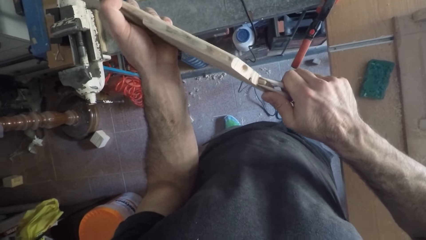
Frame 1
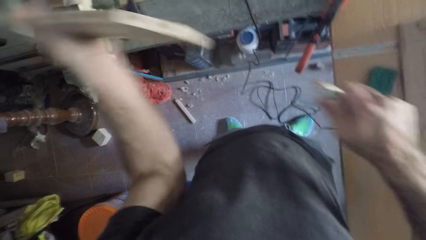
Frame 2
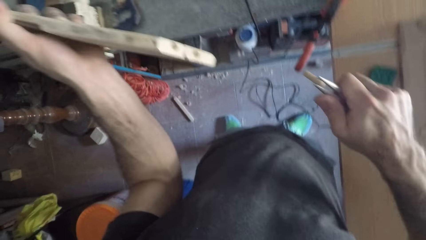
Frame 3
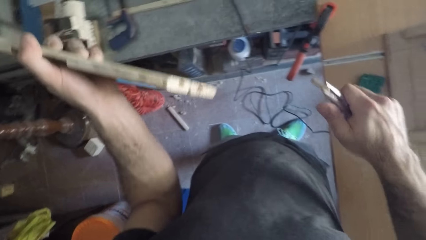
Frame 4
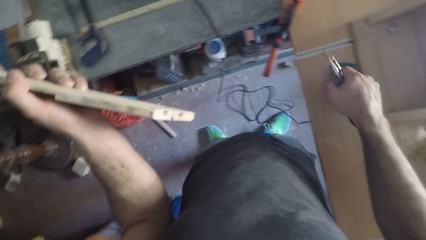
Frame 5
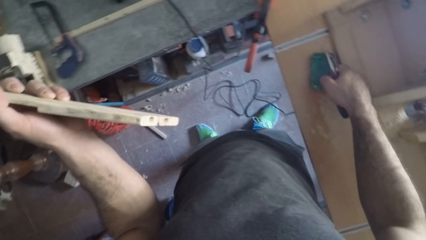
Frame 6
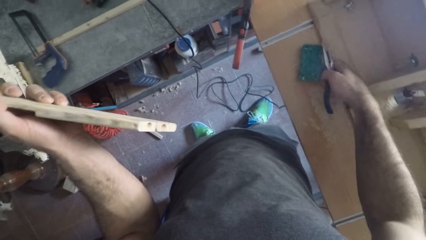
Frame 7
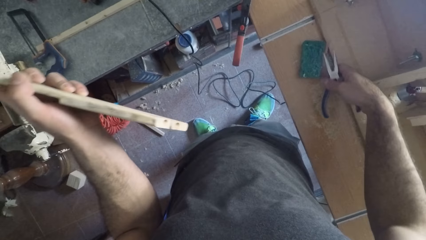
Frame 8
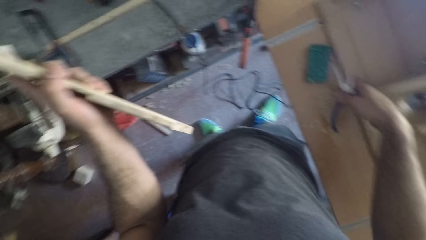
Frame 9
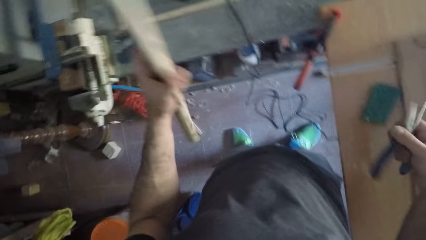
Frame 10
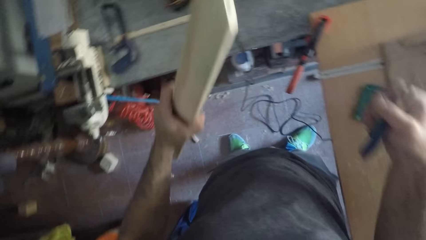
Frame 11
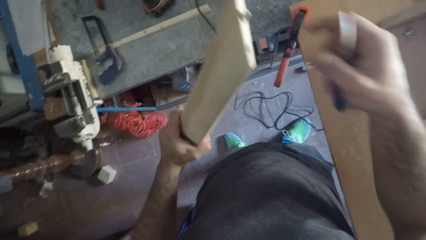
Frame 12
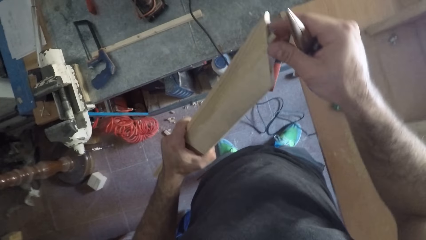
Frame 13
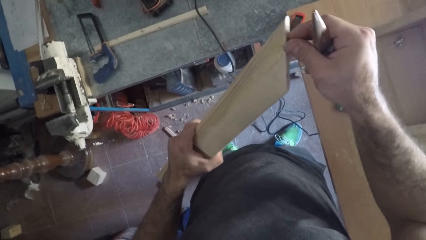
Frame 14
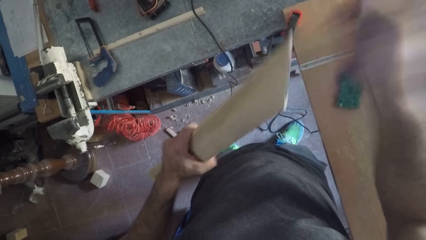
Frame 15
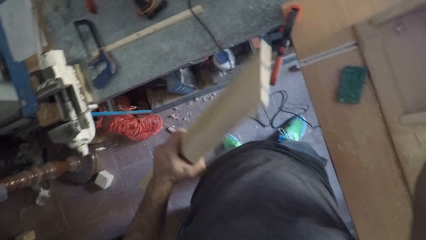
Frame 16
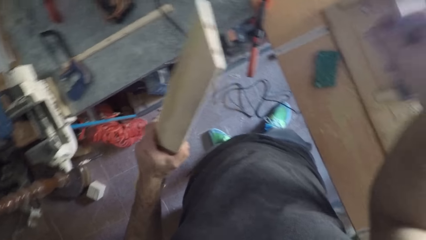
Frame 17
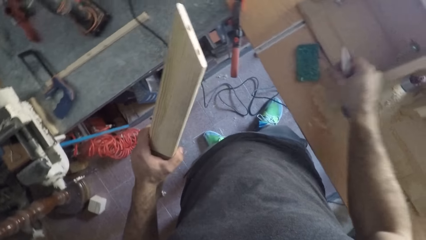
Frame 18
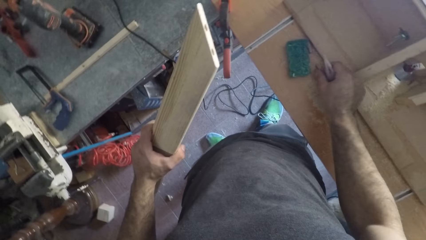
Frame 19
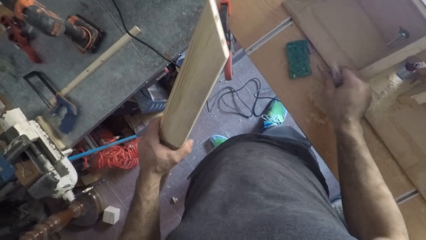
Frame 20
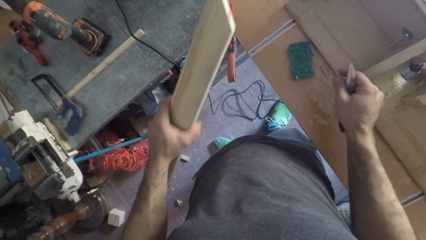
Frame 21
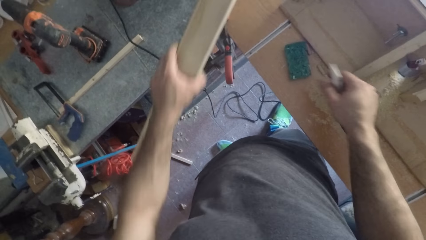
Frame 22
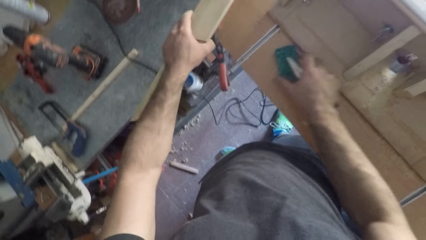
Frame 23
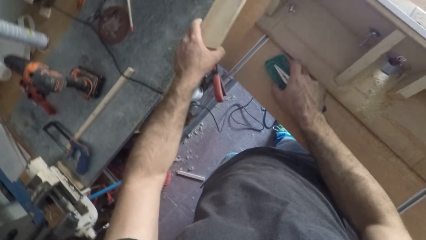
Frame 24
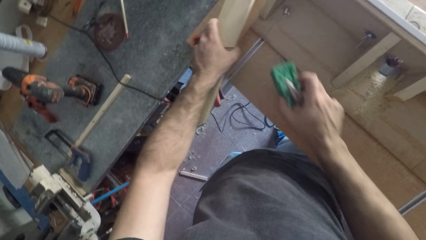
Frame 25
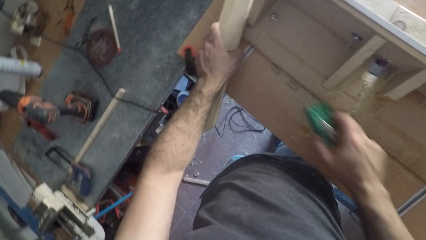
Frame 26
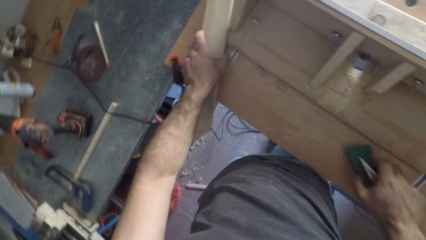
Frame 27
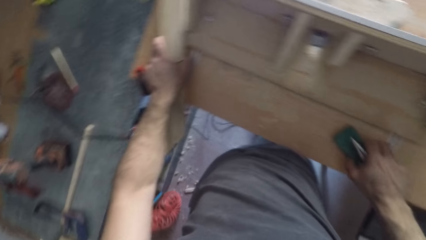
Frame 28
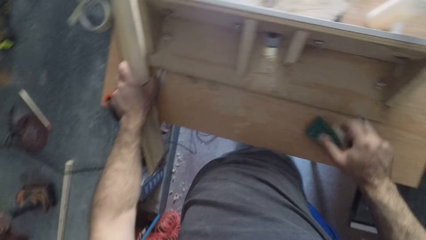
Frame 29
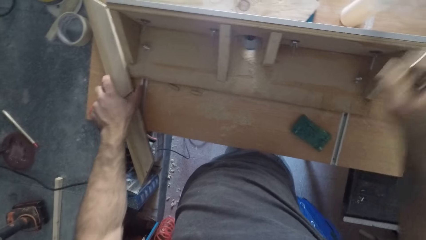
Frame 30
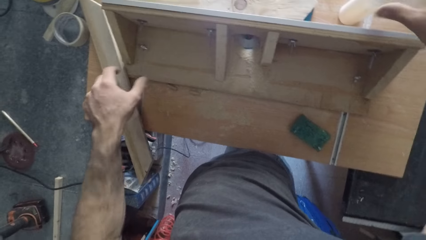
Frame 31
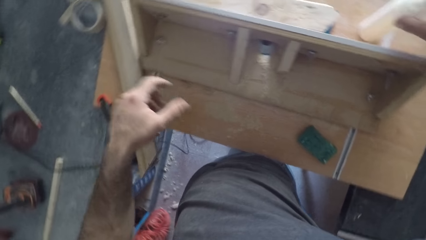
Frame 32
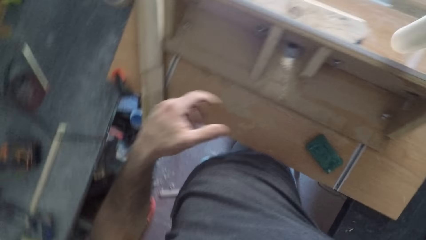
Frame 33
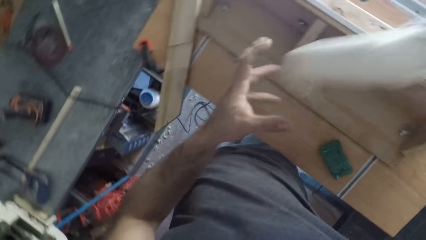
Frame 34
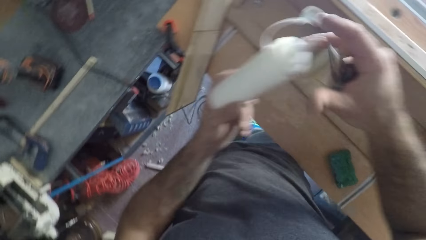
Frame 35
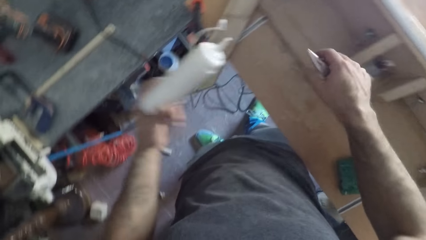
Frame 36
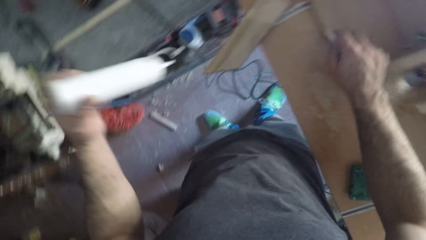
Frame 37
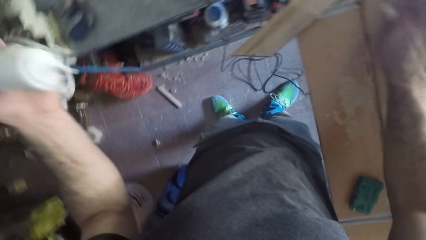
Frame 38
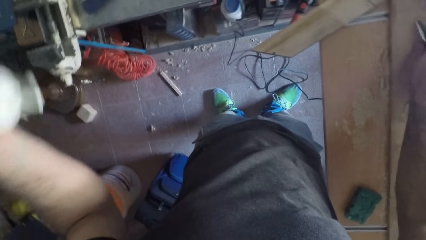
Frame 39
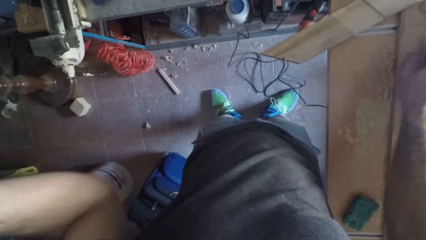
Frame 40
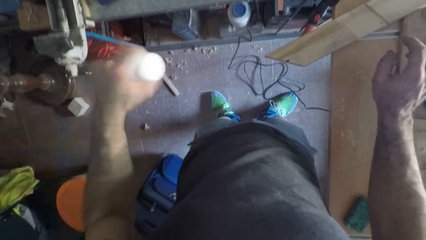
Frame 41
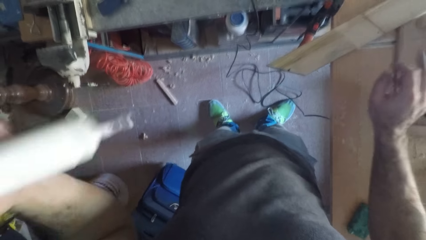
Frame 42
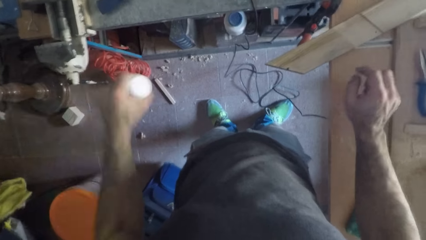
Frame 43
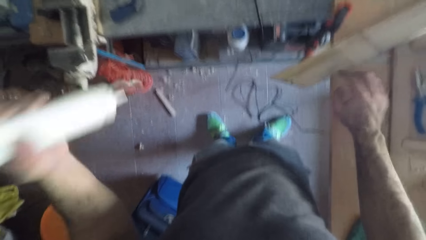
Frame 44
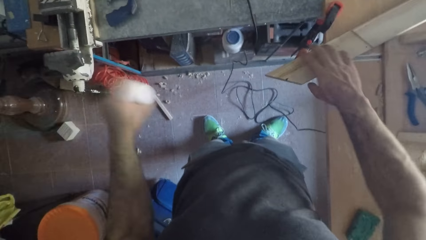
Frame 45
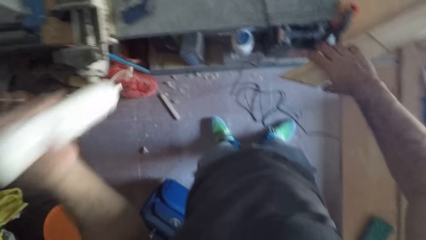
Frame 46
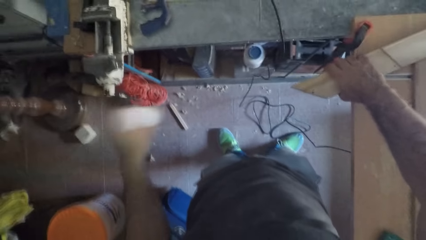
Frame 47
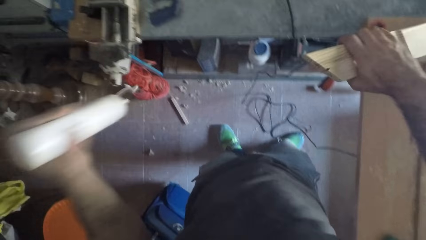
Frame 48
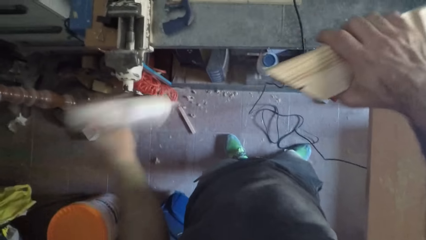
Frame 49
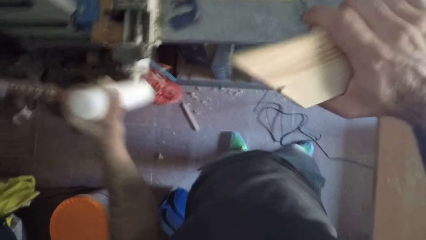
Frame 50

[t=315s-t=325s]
The camera wearer drops the tiny wood on the table. They pull out a tiny wood from the piece of wood with the right hand. They drop the tiny wood in the right hand on the table. They pick the foam on the table with the right hand. They place the piece of wood in the left hand on the table. They drop the foam in the right hand on the table. They pick the glue container on the table with the right hand. They pass the glue container from the right to the left hand. They drop the glue container cover on the table with the right hand. They shake the glue container in the left hand. They pick the piece of wood on the table with the right hand.

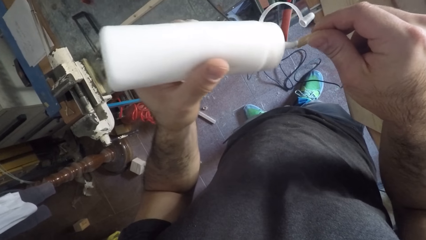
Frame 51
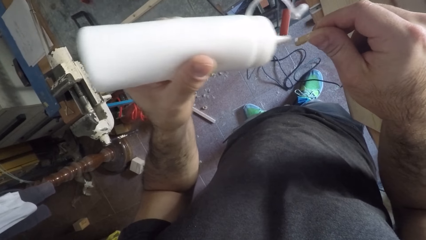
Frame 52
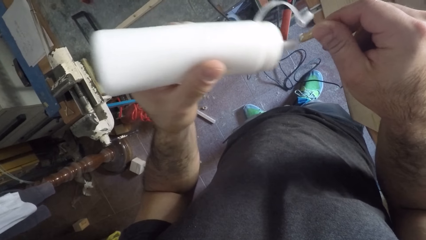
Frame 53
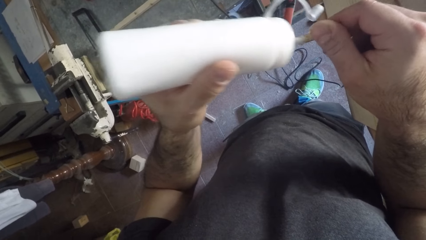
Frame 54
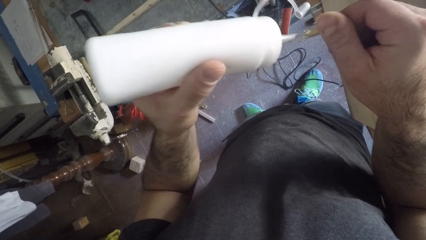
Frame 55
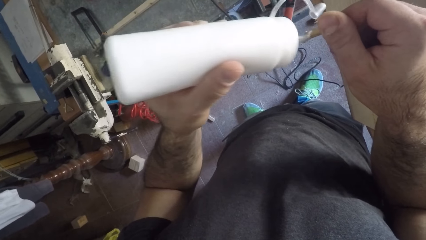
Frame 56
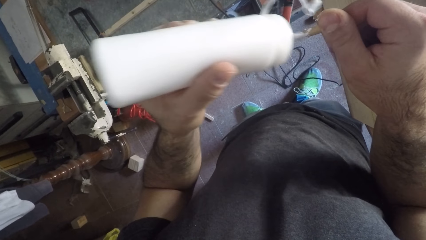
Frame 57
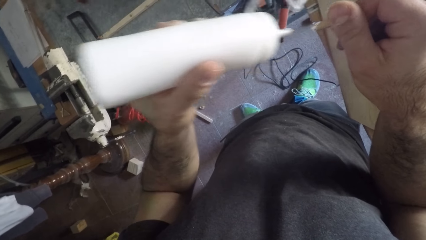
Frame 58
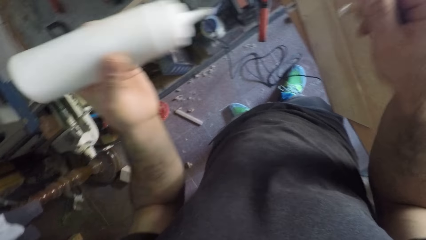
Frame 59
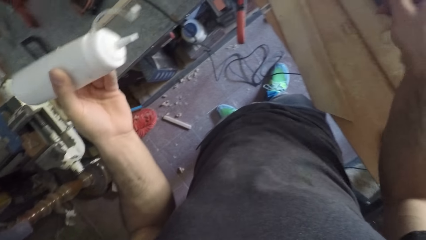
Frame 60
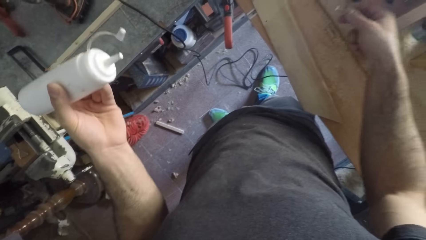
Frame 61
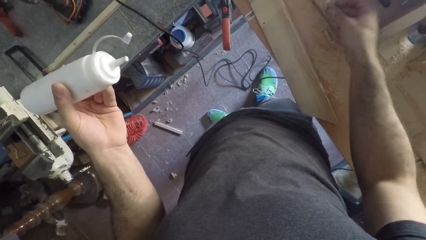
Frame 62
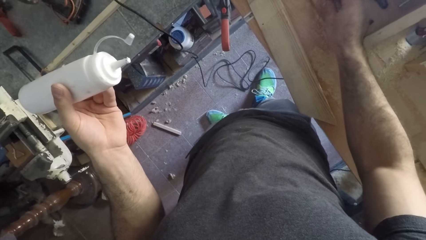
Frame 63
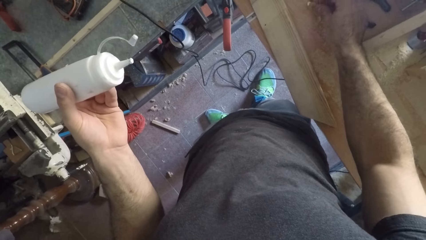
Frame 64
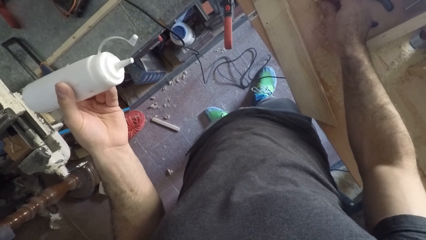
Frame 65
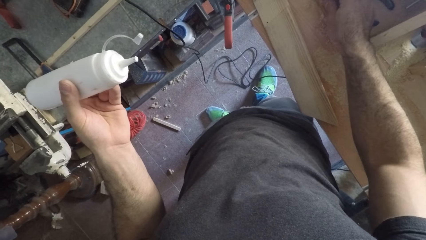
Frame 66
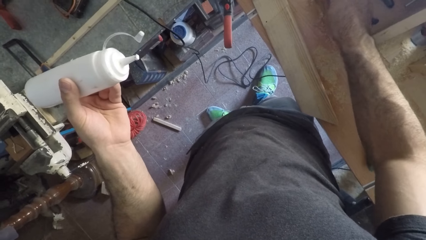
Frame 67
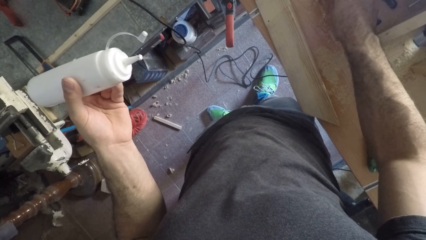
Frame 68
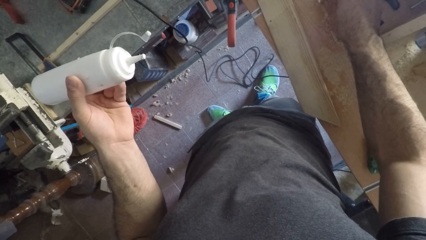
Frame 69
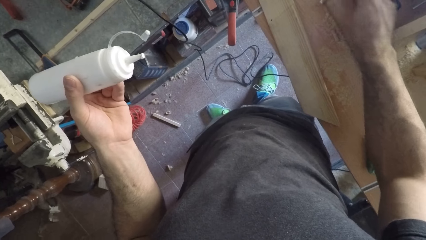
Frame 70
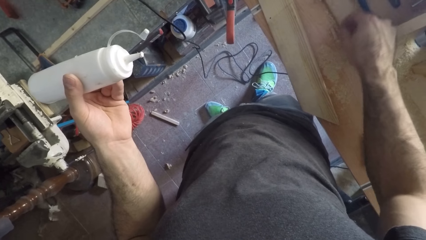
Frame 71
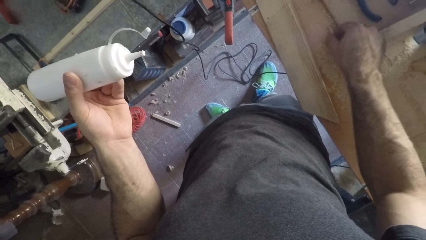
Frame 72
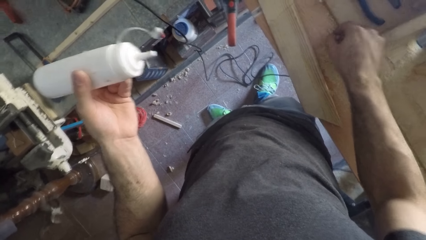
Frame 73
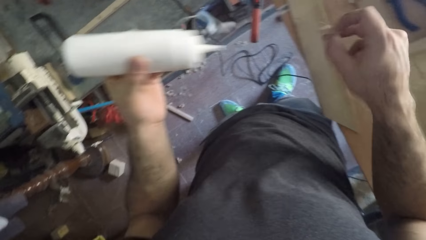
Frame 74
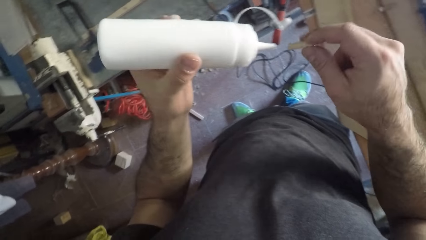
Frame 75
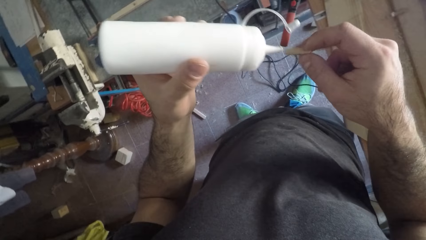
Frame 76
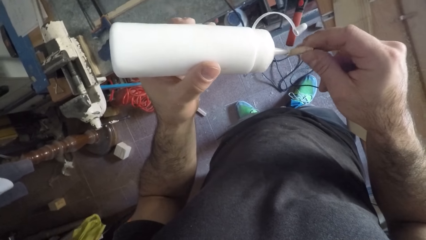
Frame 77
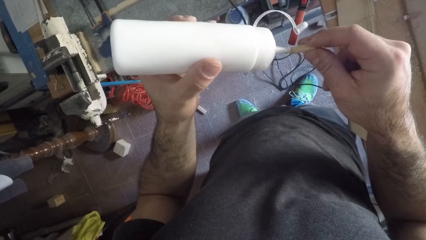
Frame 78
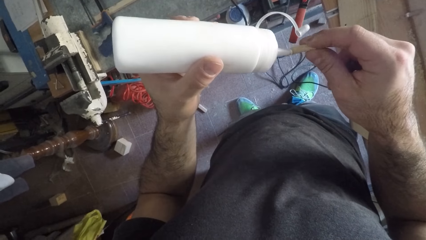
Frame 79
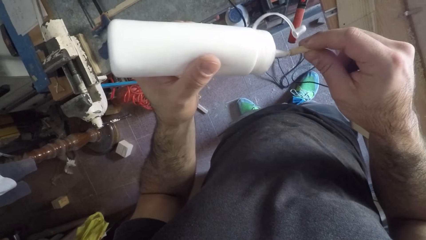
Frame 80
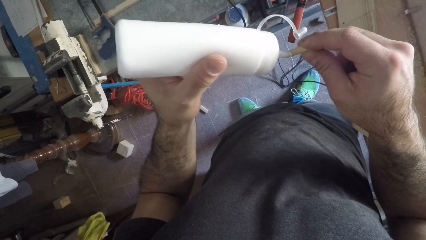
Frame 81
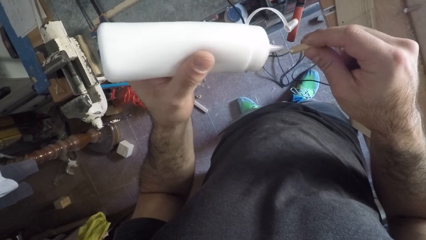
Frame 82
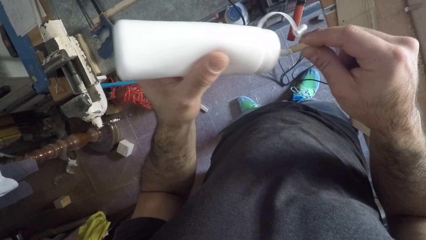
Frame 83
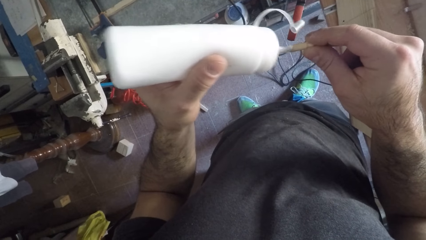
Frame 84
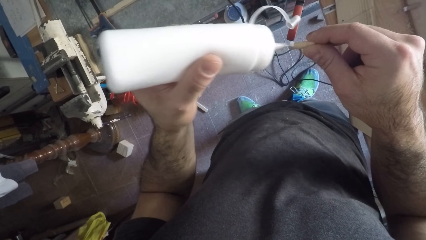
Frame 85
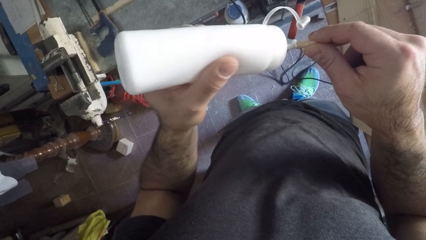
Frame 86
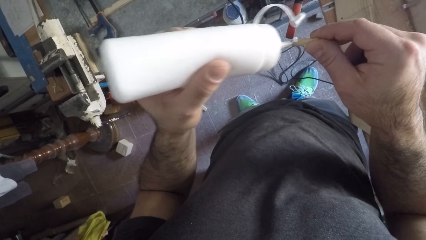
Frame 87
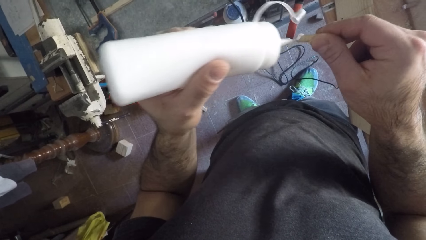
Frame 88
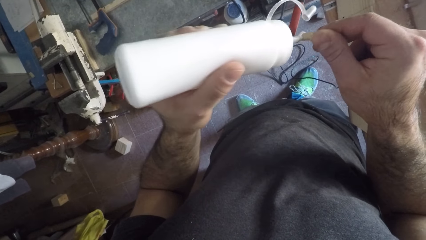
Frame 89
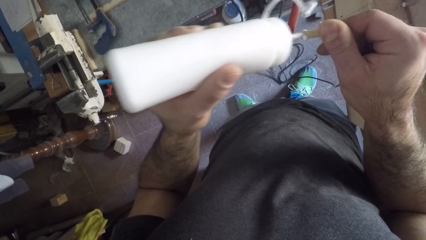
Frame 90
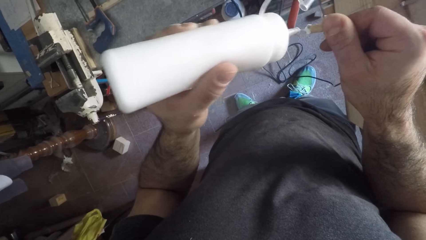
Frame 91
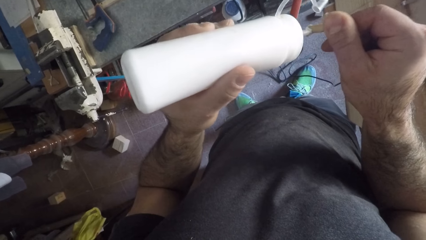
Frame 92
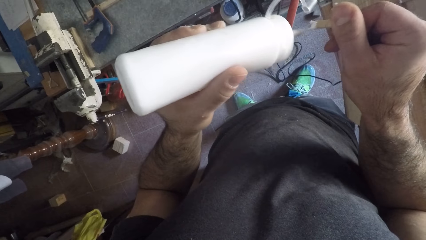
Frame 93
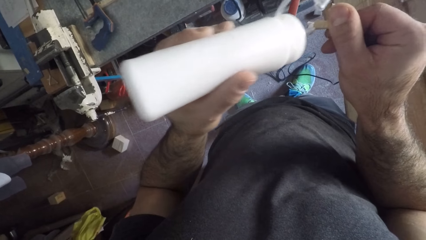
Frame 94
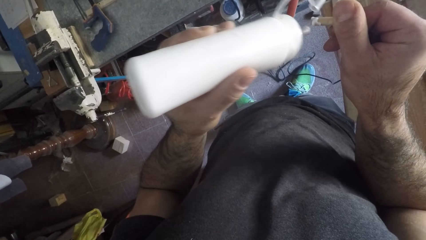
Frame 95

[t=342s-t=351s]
The camera wearer drops the piece of wood on the table with the right hand. They pick a tiny wood on the table with the right hand. They apply the wood glue on the tiny wood.
